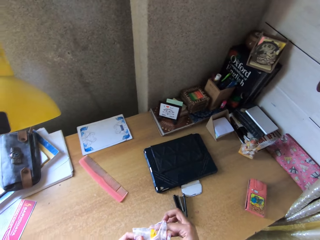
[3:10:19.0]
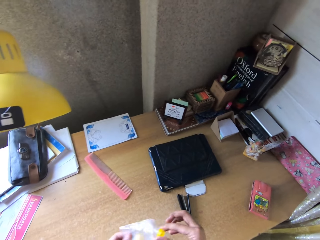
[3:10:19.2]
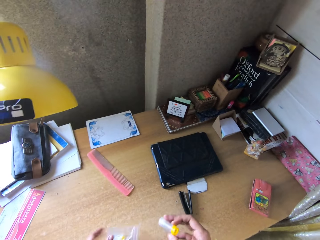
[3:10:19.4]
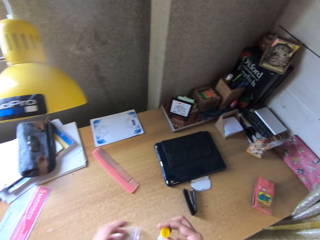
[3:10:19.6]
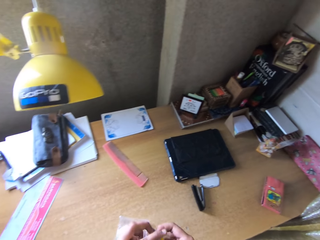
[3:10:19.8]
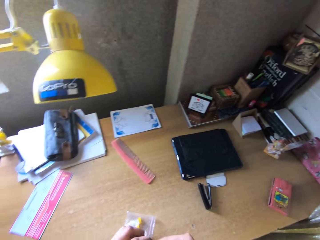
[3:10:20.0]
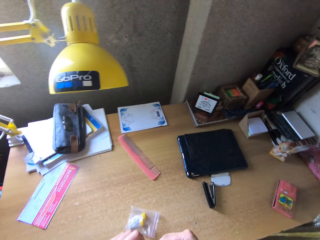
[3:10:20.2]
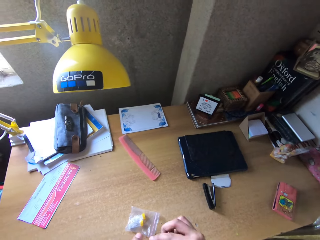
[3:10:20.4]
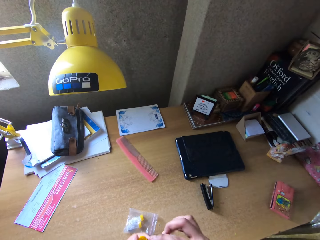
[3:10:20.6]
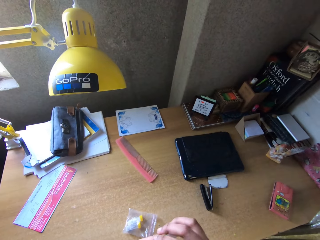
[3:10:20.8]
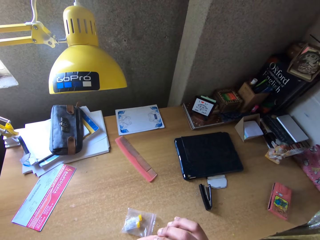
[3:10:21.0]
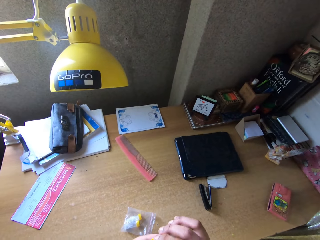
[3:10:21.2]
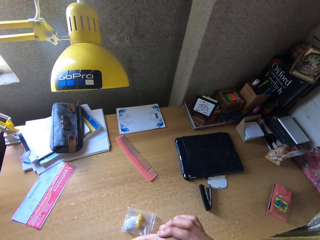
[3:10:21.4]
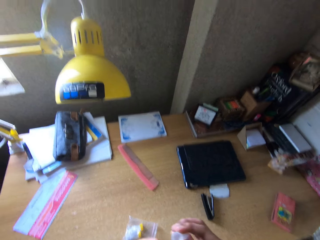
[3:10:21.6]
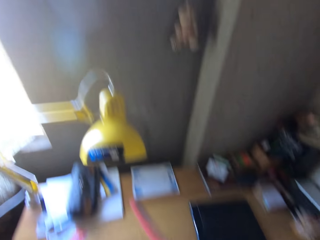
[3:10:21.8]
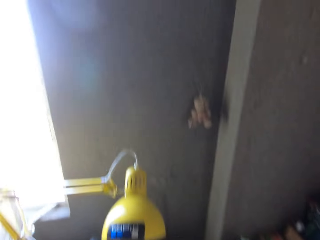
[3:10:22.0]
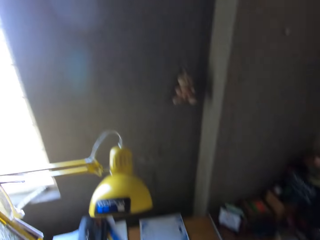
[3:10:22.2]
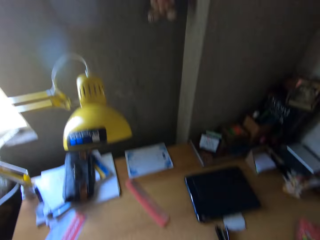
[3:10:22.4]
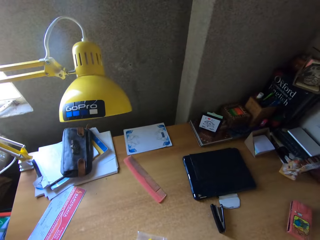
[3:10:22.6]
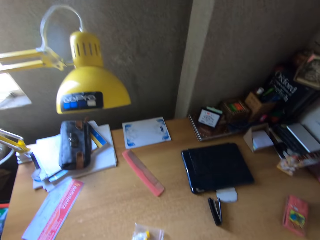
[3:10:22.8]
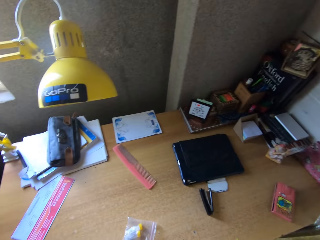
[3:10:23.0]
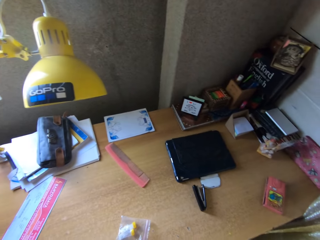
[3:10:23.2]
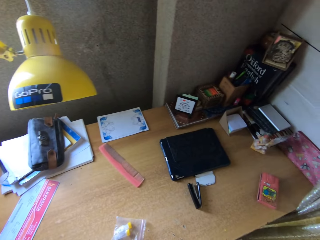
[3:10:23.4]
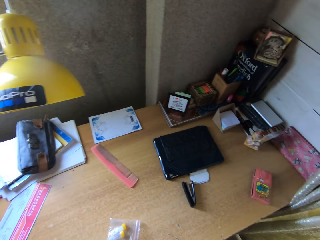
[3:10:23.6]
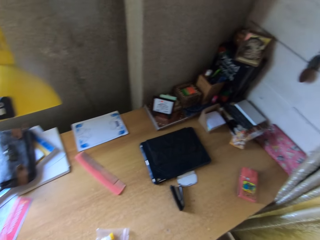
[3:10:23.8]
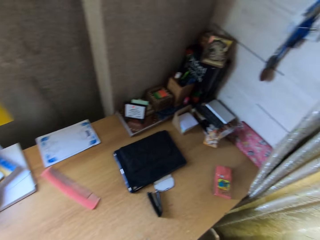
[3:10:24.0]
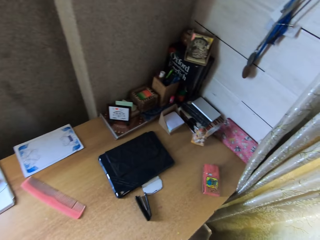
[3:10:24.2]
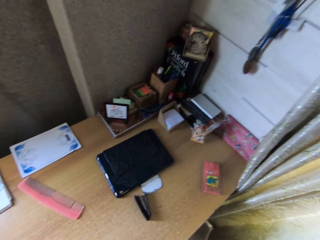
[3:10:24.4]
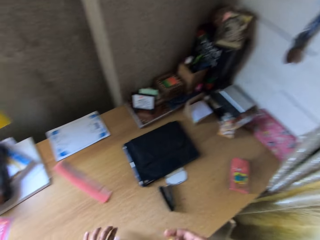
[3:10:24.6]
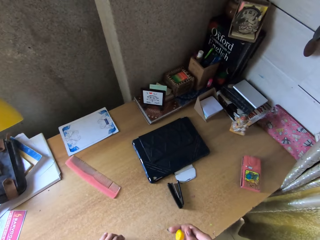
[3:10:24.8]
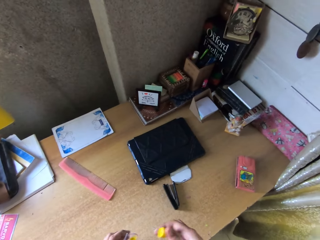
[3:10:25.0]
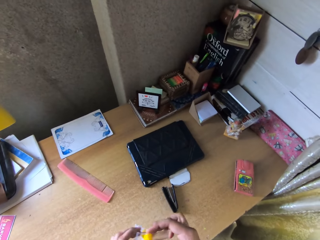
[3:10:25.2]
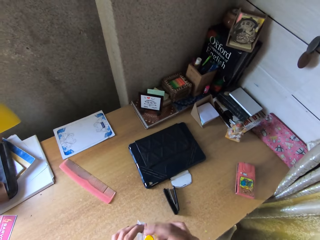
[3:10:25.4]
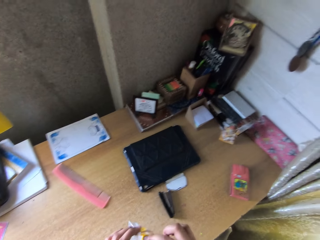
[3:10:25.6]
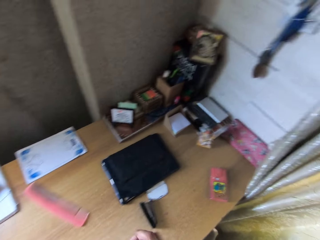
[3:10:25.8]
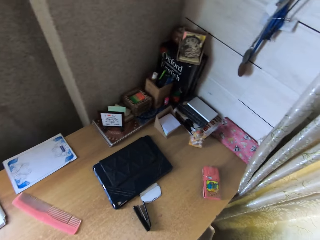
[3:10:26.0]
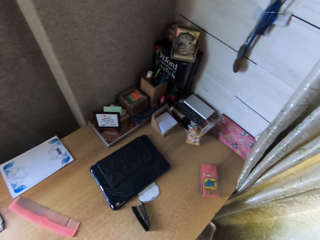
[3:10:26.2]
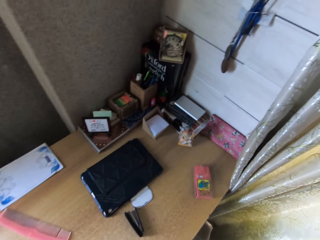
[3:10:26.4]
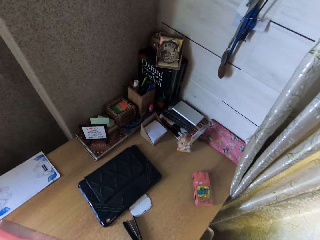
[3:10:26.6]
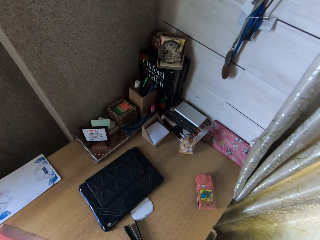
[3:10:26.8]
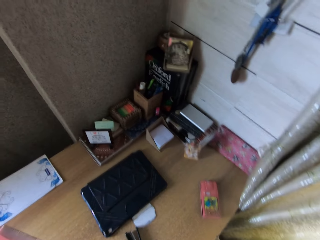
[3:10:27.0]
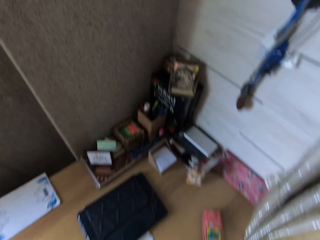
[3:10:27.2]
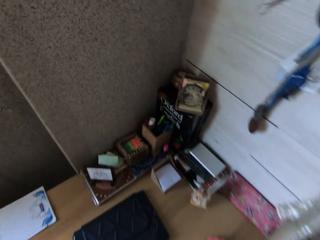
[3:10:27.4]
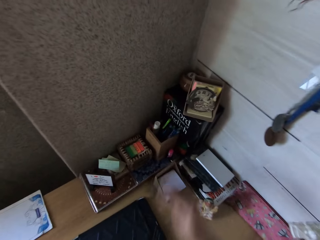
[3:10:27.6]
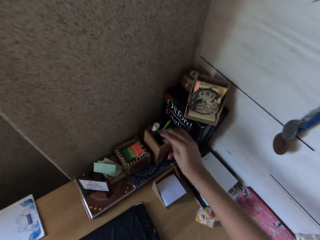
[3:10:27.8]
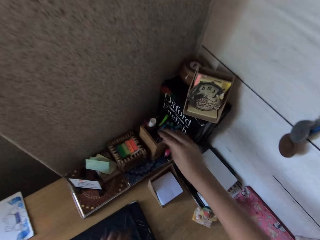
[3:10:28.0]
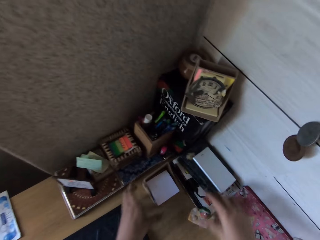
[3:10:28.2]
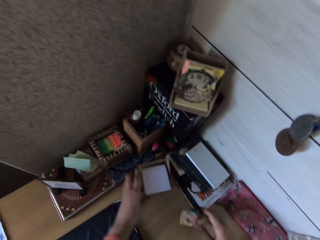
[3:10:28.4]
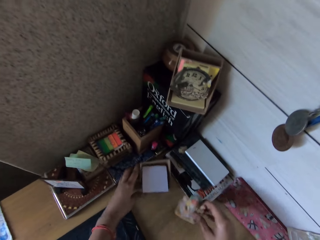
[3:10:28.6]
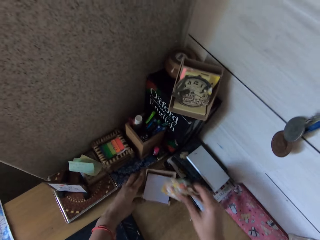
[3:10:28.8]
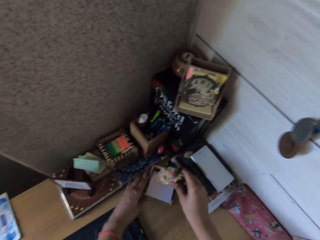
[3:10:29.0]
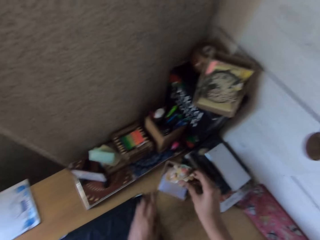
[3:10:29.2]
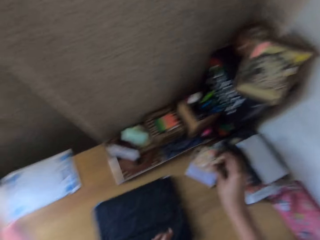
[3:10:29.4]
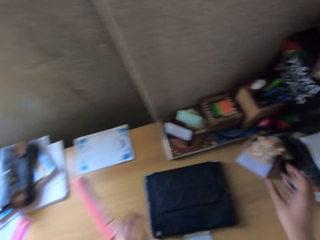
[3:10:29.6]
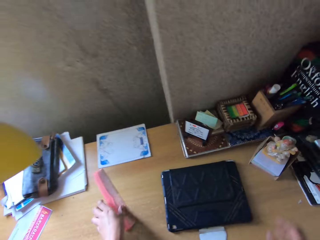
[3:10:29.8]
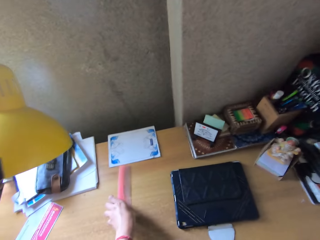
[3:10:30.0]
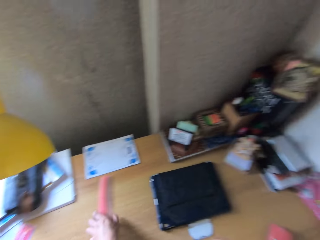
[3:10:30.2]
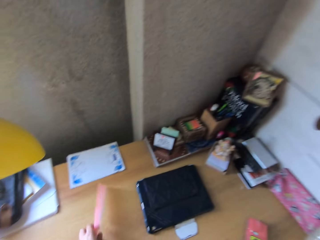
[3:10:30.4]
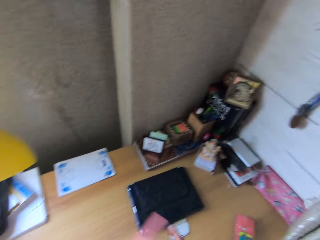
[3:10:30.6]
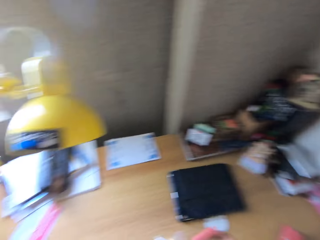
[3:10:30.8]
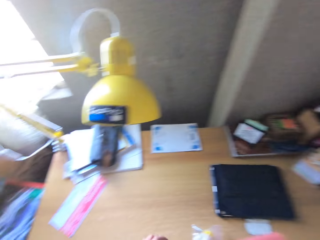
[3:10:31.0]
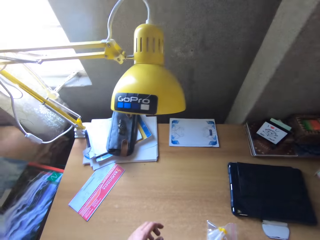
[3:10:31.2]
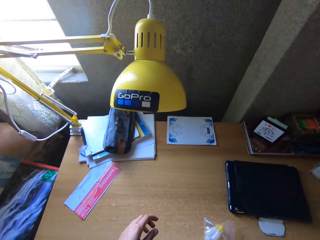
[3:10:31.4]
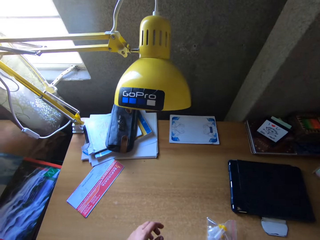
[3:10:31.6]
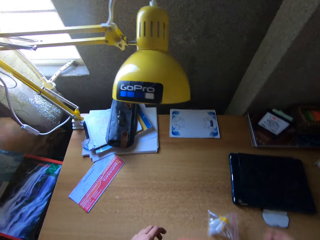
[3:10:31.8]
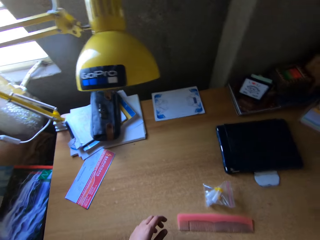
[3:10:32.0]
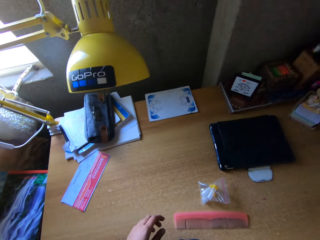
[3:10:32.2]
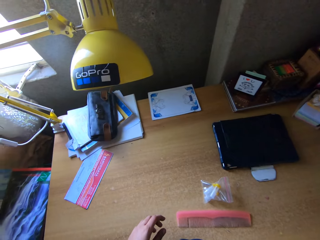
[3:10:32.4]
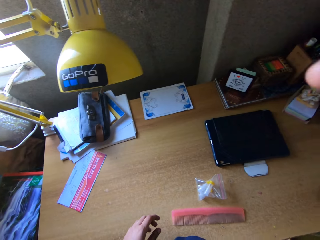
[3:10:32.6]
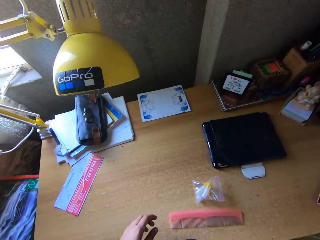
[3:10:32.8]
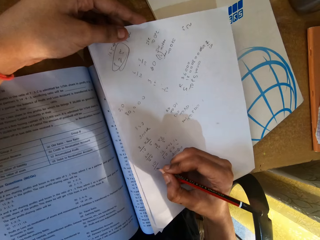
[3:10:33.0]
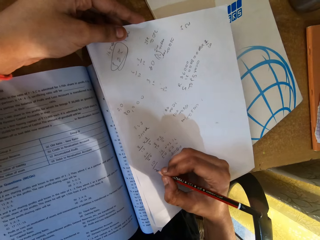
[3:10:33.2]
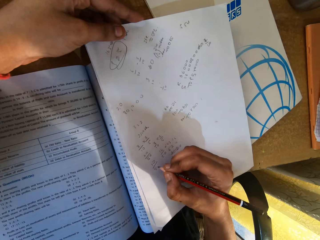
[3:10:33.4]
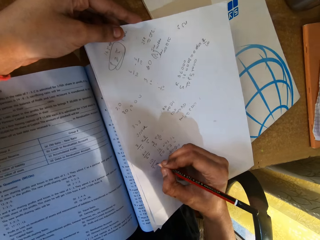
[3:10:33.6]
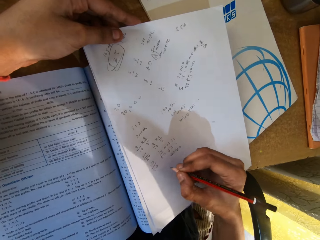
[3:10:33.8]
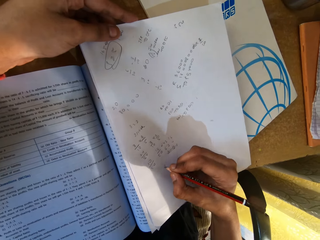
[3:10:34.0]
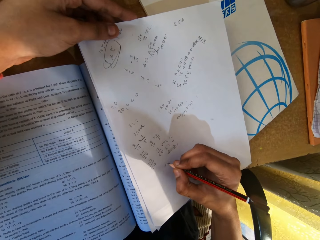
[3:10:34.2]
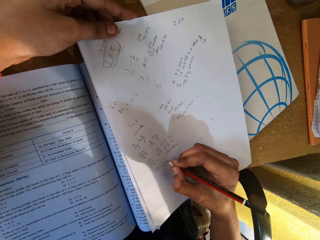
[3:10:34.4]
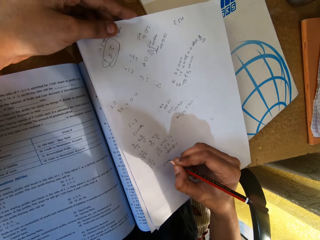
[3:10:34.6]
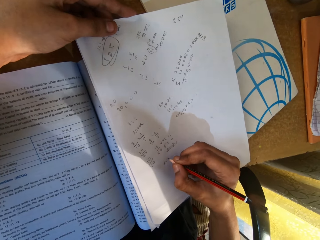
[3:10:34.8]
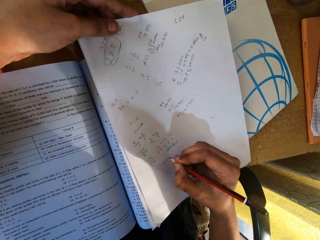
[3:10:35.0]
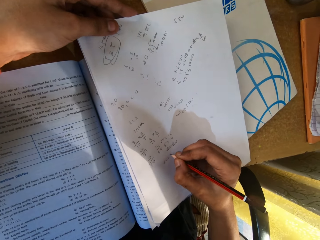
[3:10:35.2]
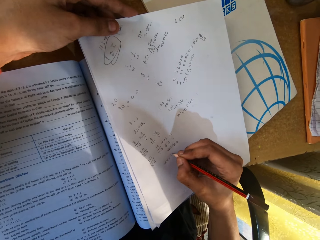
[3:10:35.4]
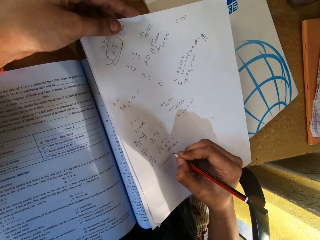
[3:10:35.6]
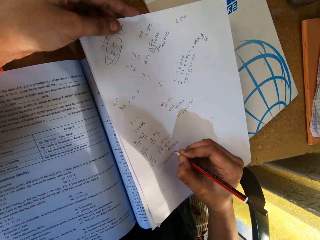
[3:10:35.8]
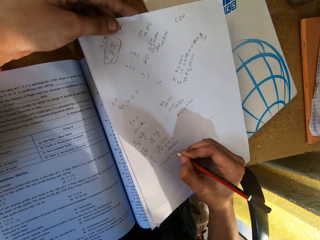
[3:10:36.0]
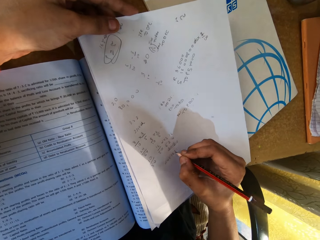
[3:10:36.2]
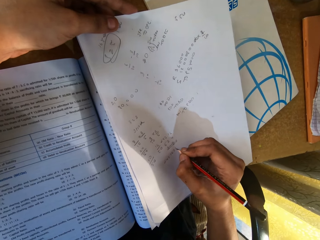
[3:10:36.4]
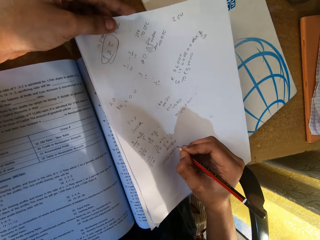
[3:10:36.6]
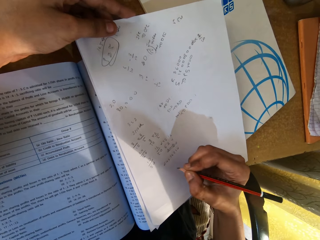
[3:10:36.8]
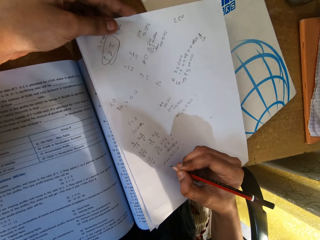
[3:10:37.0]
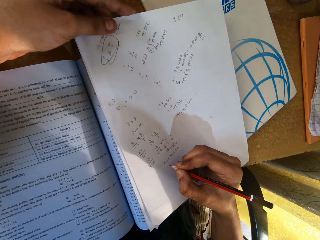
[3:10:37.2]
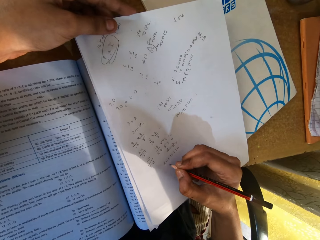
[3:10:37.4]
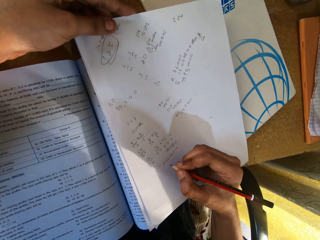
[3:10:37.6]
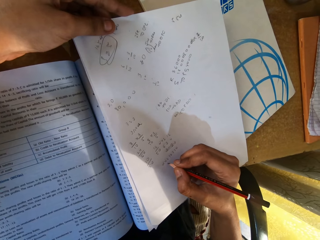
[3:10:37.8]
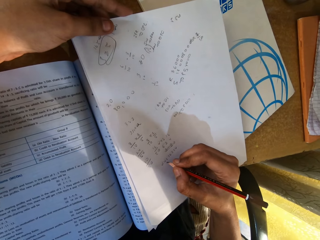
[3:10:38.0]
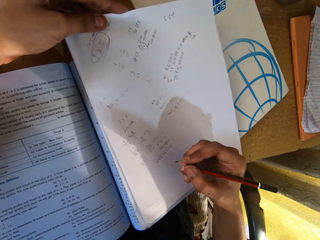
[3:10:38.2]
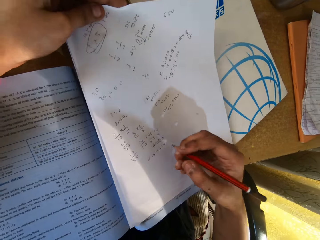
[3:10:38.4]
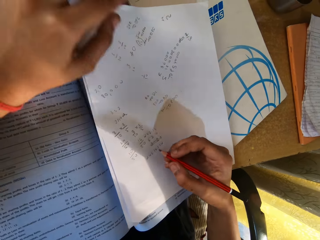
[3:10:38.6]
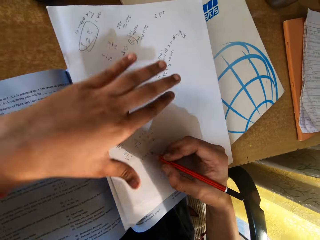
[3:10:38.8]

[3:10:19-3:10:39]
The camera wearer arranges things on the table. They pick up the comb. They write on the book with a pencil.

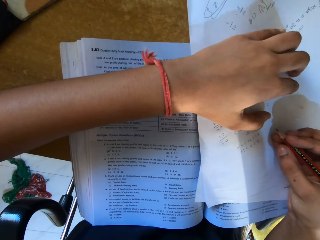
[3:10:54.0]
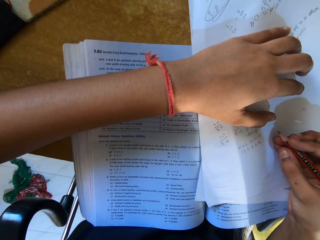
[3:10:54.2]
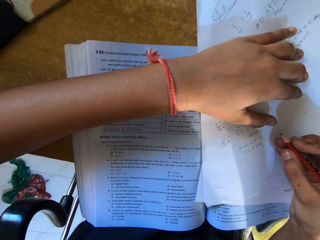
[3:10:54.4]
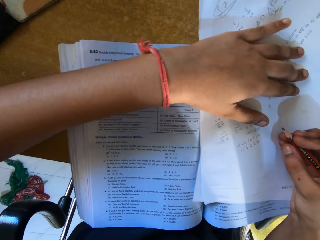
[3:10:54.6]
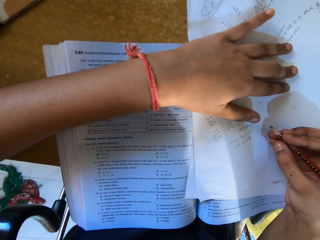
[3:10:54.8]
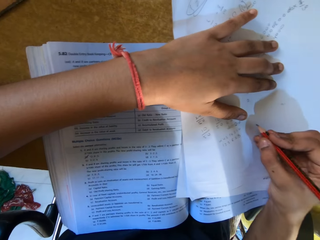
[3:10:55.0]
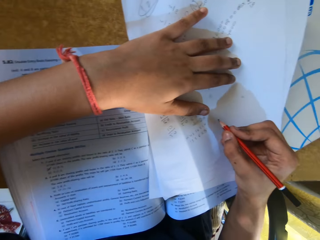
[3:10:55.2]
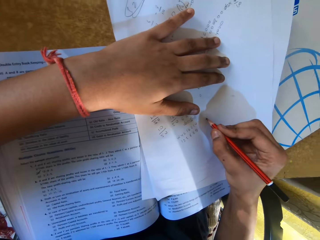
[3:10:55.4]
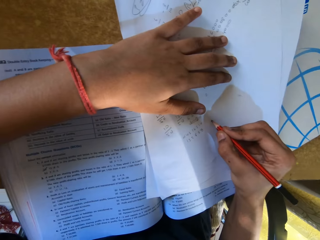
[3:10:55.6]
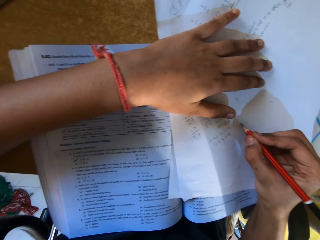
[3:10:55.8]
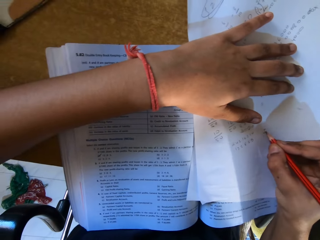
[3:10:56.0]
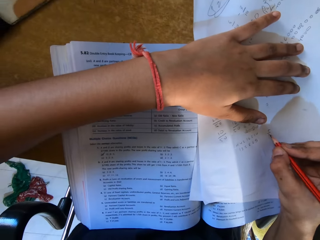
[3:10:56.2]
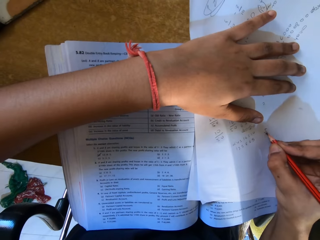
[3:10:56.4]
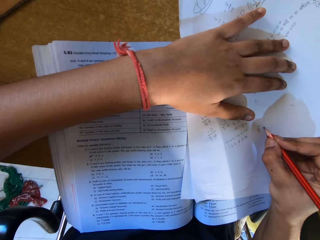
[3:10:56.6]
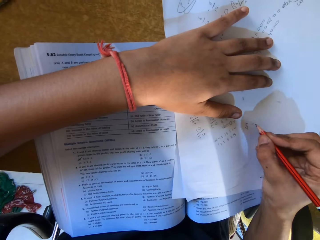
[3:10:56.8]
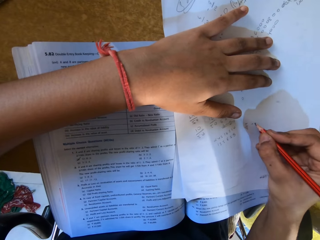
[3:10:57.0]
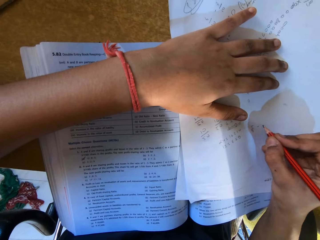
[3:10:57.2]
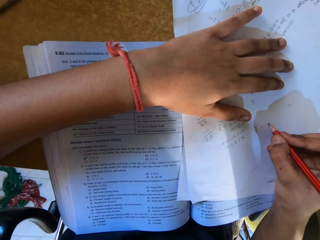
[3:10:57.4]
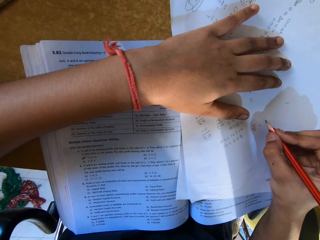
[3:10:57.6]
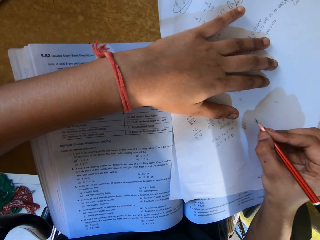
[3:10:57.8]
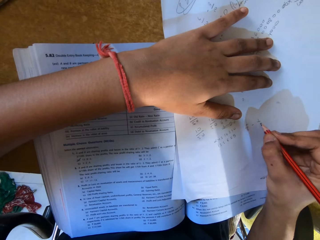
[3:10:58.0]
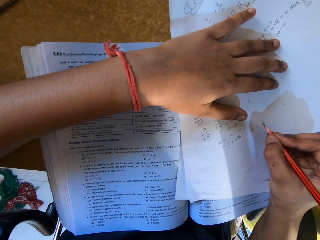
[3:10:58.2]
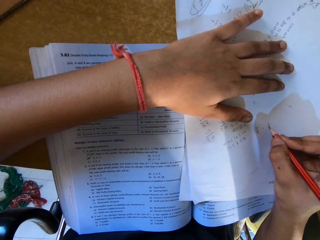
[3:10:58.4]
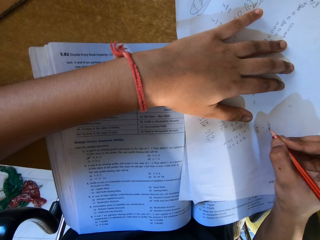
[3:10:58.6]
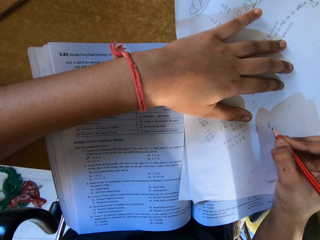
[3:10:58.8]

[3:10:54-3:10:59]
The camera wearer sings.
